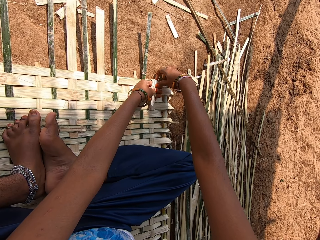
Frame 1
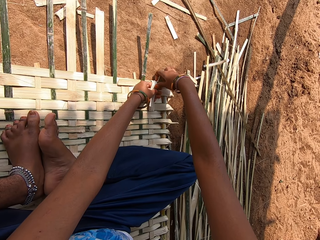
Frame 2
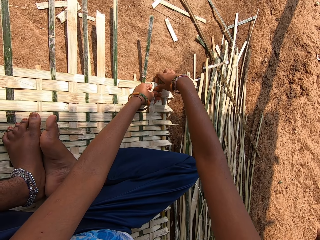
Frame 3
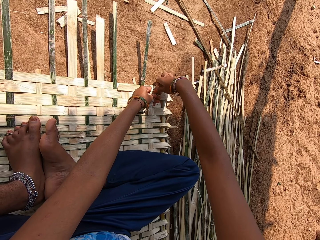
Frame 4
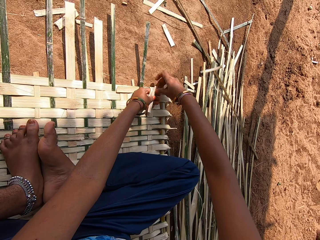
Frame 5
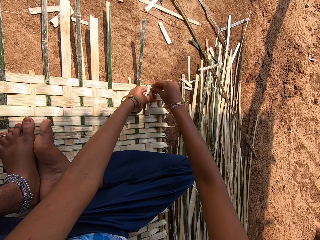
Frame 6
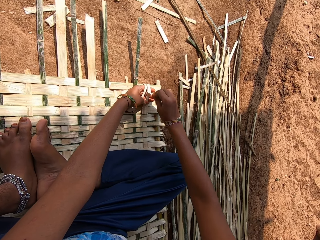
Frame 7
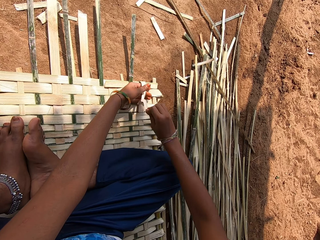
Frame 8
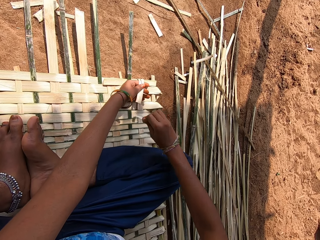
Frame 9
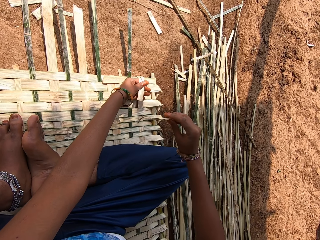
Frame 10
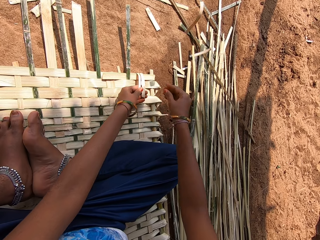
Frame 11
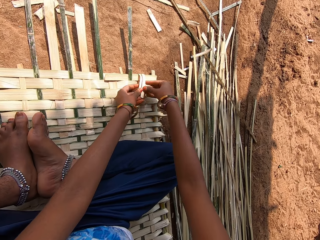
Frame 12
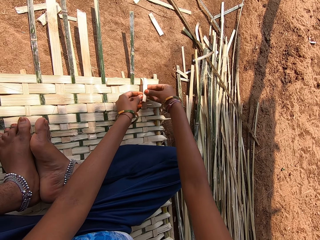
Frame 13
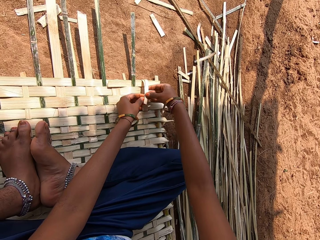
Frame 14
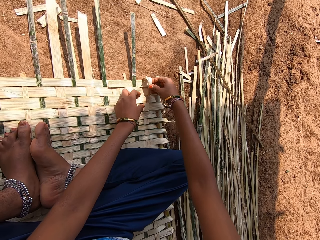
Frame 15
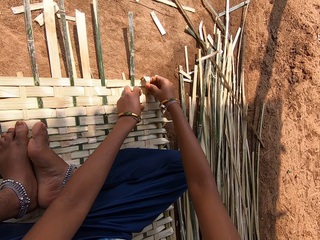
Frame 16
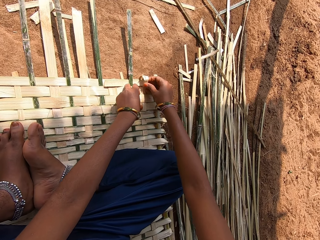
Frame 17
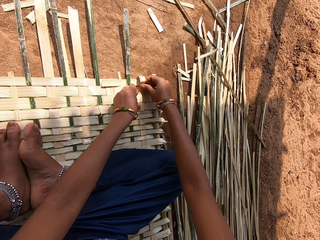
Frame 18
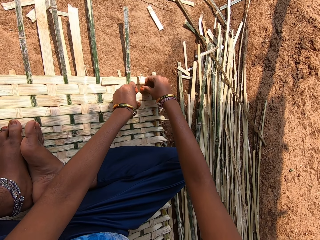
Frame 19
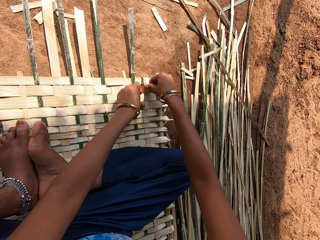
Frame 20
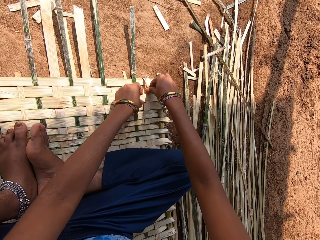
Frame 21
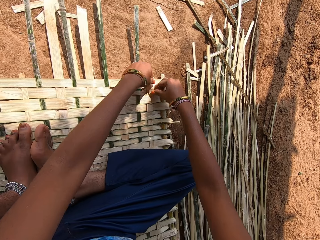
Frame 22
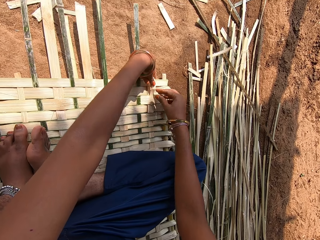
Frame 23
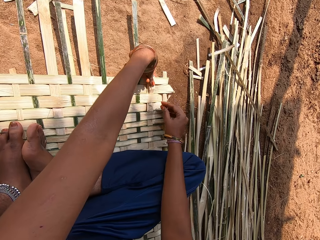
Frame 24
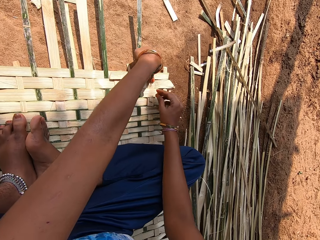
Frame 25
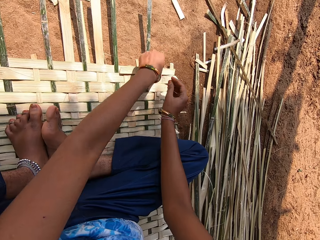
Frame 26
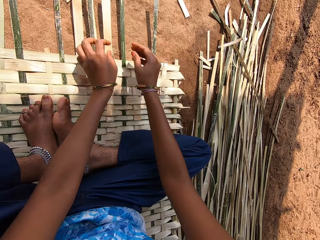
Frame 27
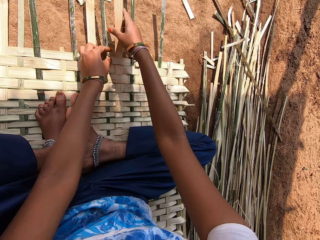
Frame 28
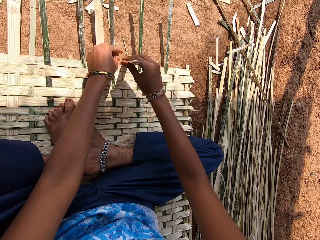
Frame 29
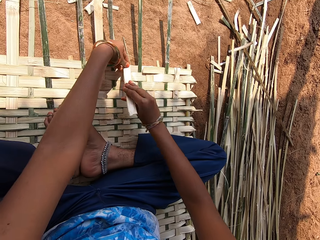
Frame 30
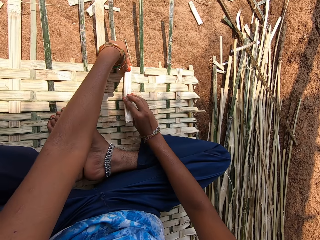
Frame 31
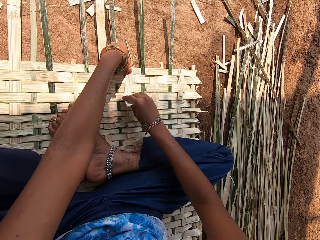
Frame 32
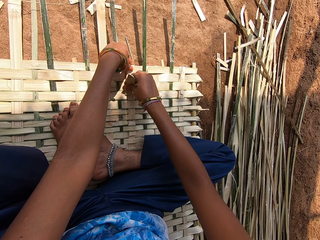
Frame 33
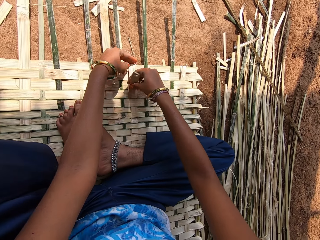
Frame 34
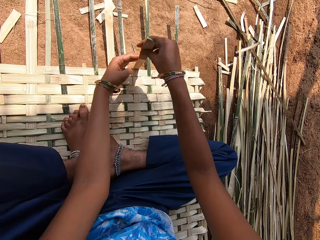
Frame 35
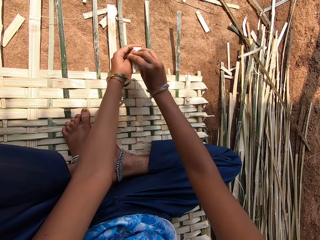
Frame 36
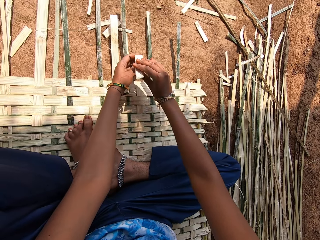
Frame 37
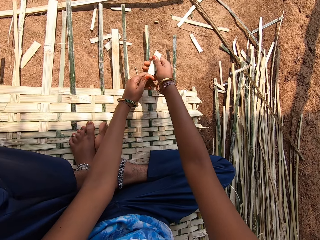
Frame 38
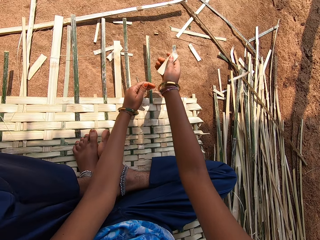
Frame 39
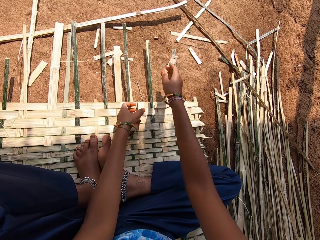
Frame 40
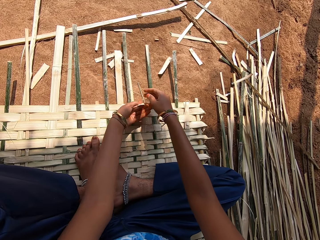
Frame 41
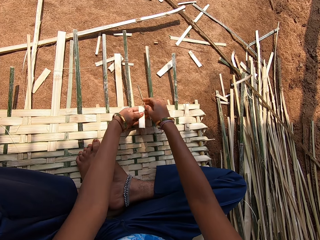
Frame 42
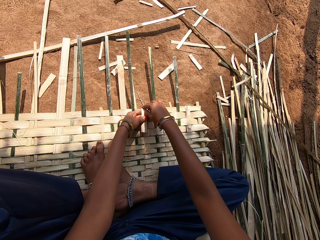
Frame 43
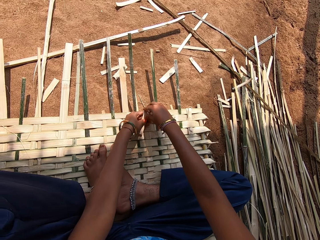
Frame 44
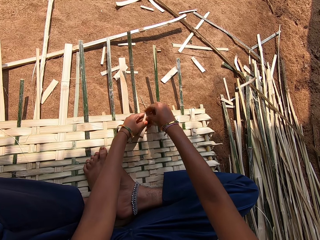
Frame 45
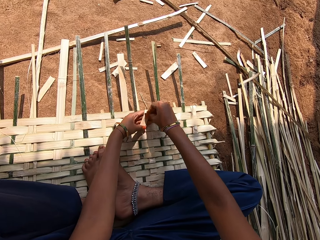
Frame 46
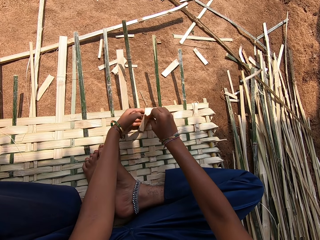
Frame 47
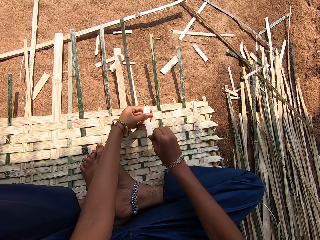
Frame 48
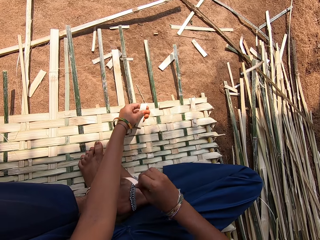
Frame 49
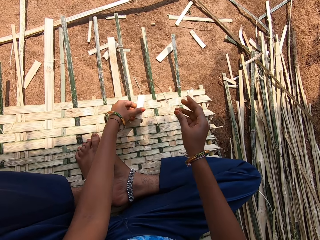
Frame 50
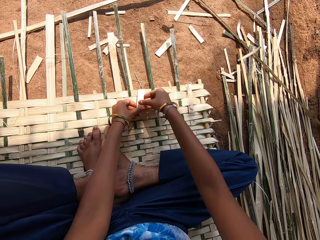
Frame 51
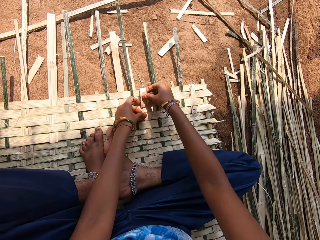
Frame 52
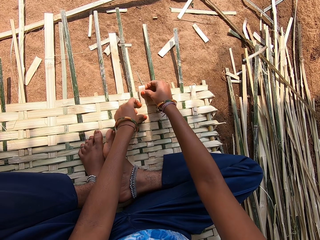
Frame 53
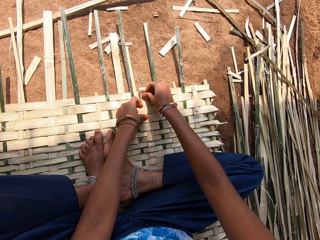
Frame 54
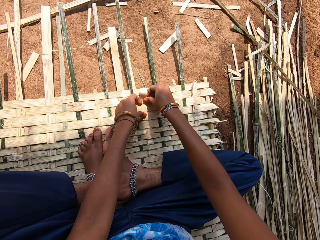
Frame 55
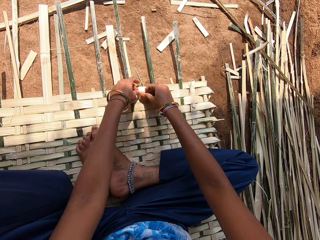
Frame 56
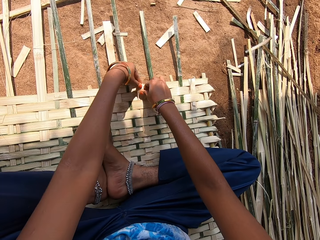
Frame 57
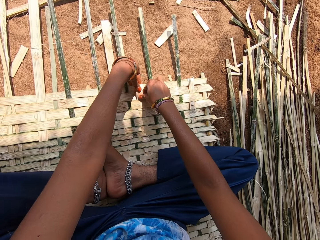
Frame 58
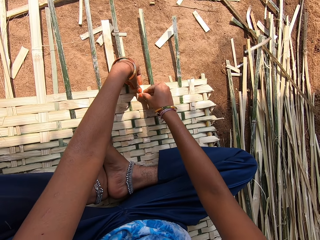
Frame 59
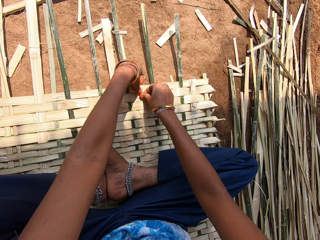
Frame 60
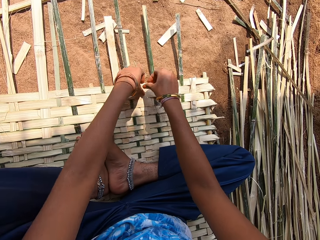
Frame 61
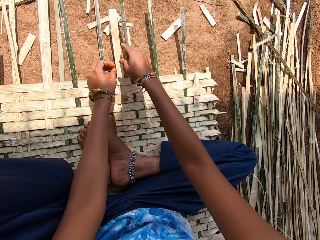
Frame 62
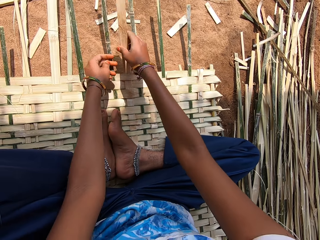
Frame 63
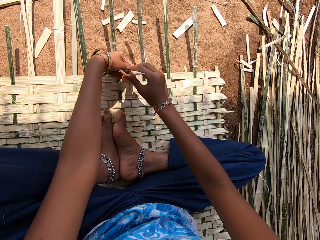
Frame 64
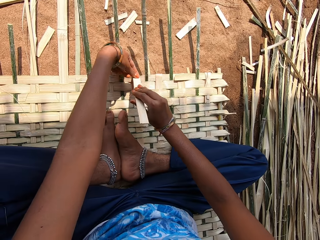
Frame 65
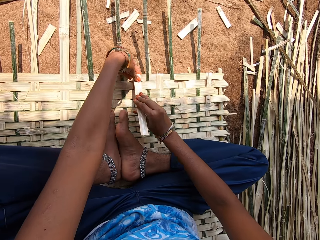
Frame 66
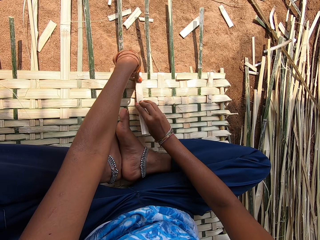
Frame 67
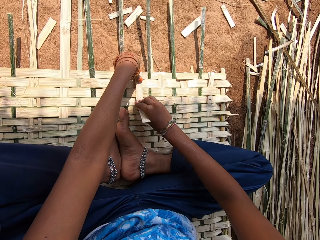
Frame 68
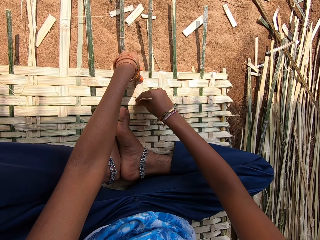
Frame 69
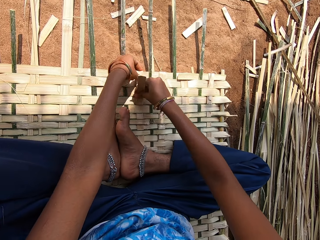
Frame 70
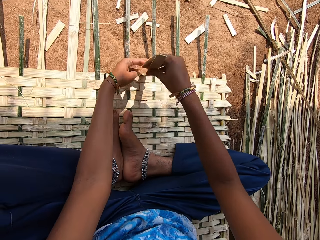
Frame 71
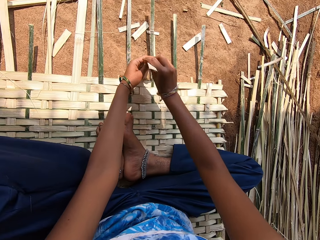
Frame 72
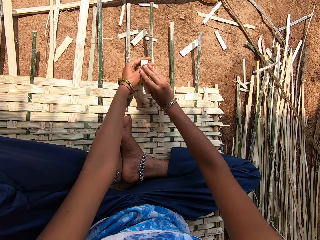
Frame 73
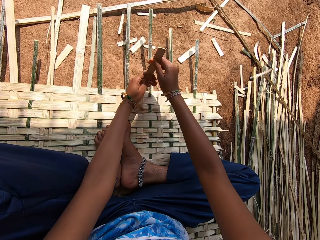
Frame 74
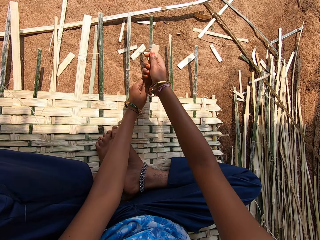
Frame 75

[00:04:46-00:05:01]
The camera wearer peels the reed. They throw the reed. They weave a bamboo mat. They fix the reed. They slightly break the end of a bamboo. They fold the reed, cut the reed, and drop down the reed. They slightly peel the end of the bamboo. They drop down the cut reed. They weave the bamboo mat. They slightly break the end of the bamboo. They fold the reed.

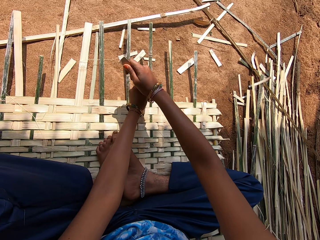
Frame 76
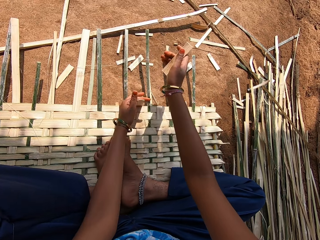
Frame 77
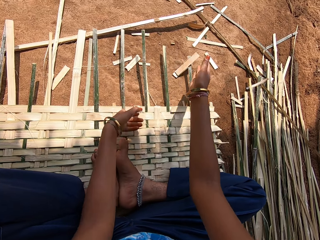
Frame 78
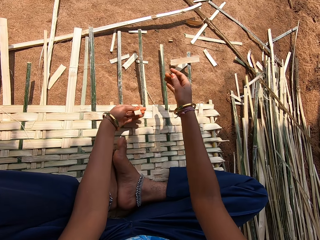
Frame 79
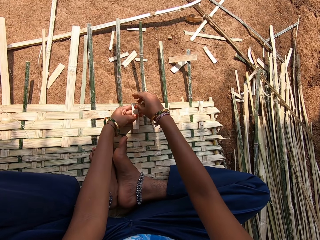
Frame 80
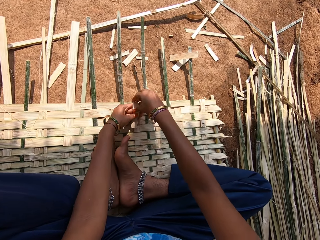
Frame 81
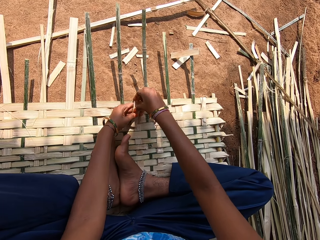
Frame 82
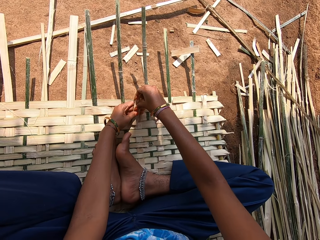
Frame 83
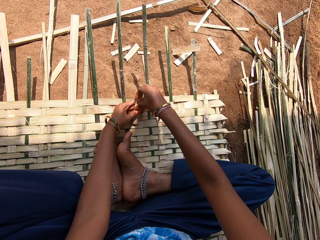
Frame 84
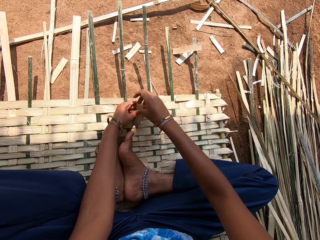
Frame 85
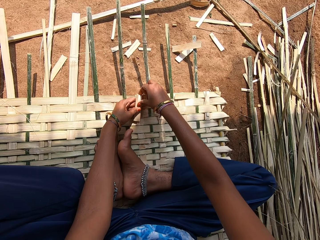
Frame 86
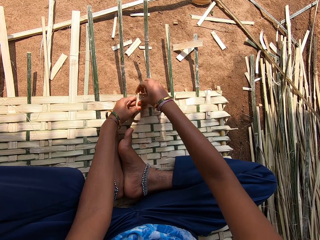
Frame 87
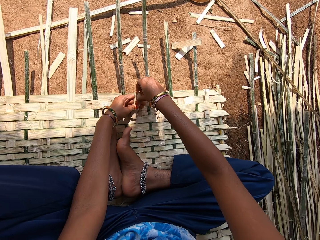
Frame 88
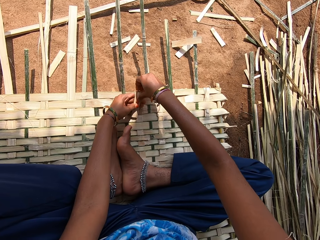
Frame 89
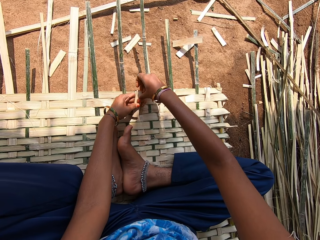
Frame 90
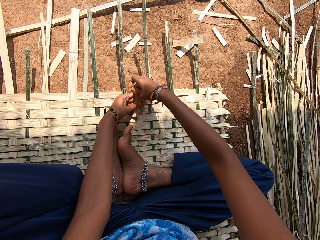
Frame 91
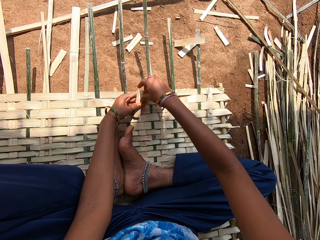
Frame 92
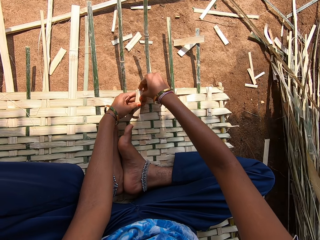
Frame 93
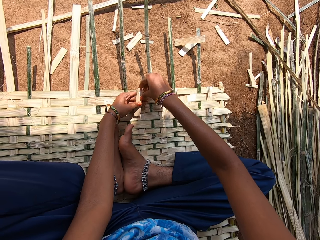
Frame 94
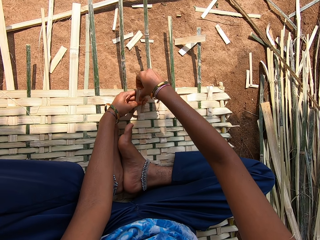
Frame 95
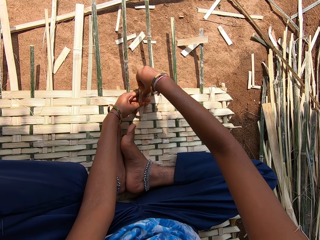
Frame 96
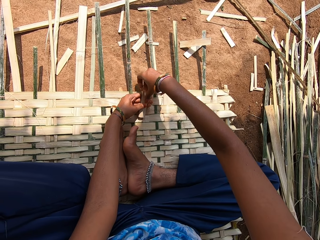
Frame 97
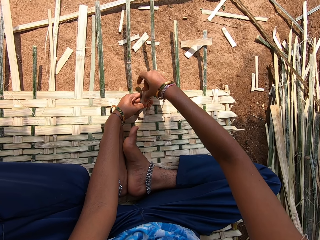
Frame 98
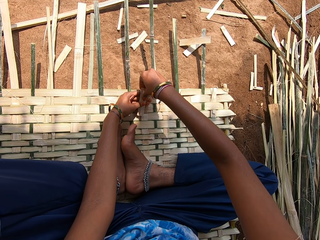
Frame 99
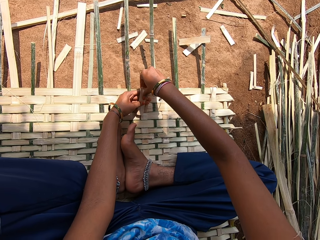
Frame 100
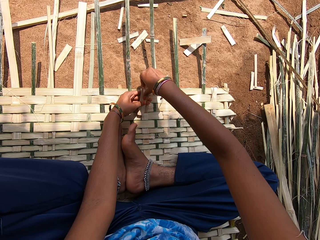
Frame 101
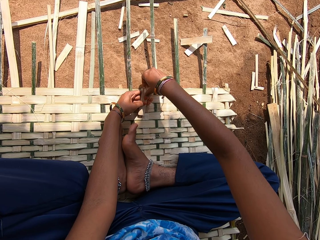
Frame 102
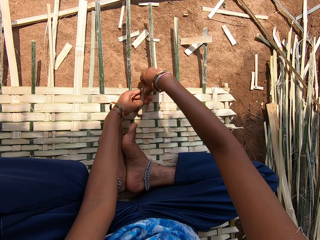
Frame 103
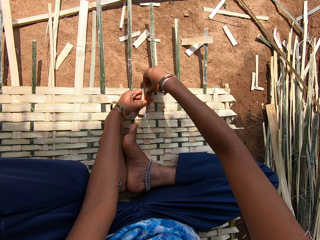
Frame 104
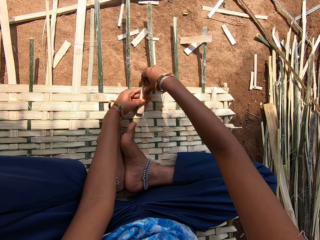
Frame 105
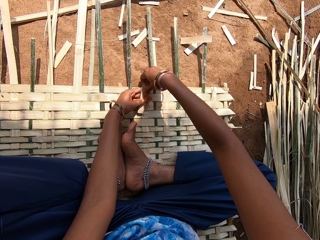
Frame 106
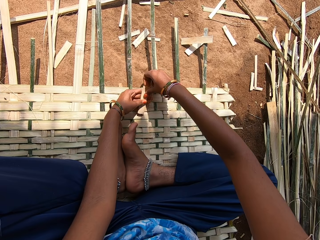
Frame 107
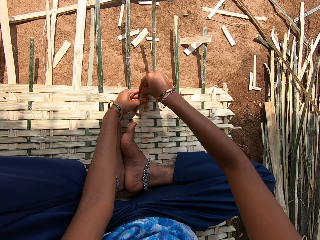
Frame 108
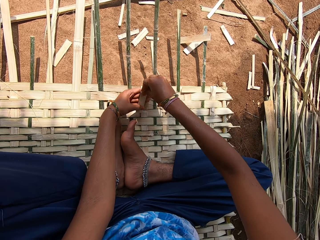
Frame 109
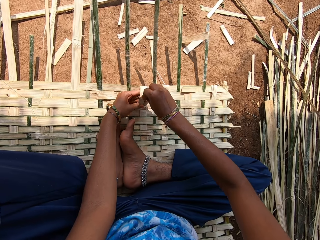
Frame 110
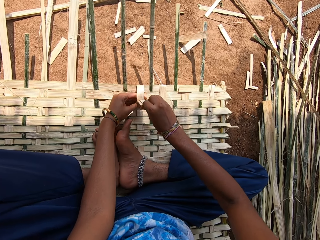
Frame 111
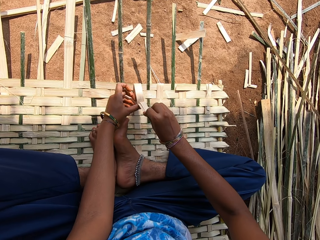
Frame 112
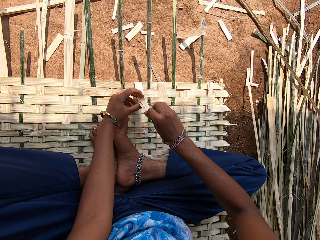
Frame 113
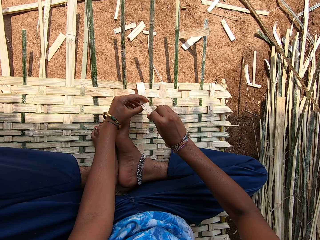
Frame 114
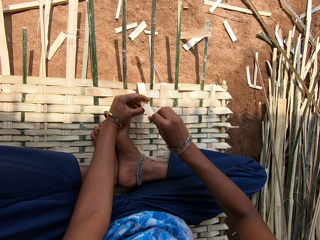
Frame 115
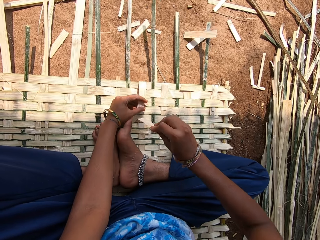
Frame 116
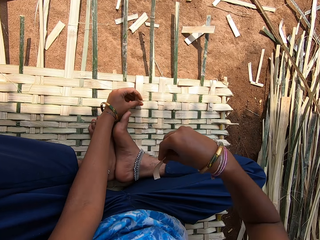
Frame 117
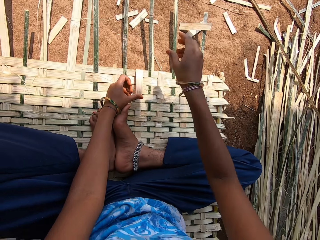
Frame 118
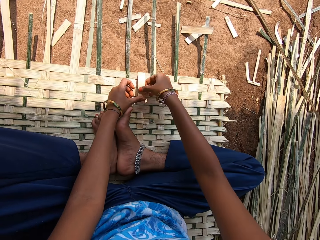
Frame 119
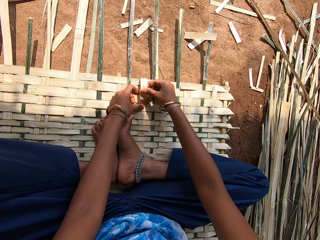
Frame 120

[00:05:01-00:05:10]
The camera wearer cuts the reed and drops down the reed. They slightly peel the end of a bamboo.
